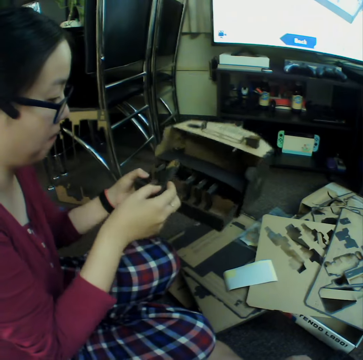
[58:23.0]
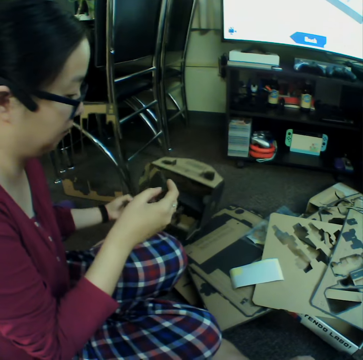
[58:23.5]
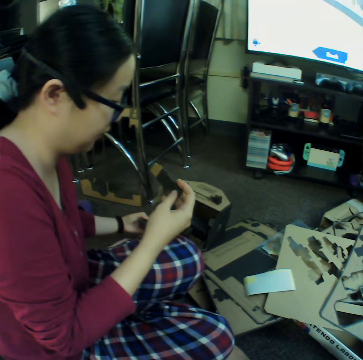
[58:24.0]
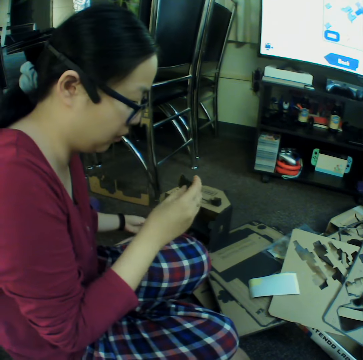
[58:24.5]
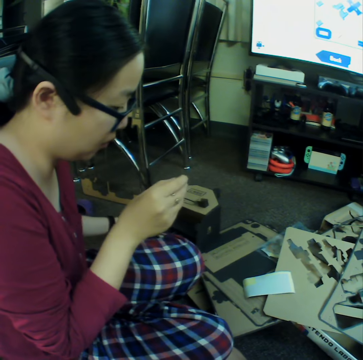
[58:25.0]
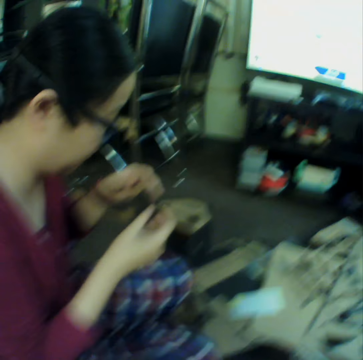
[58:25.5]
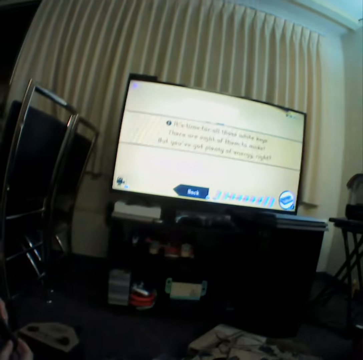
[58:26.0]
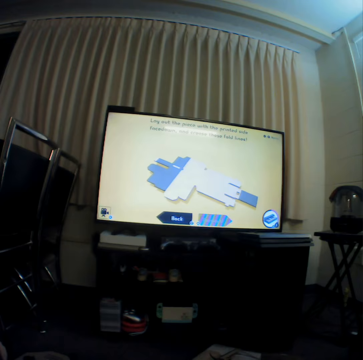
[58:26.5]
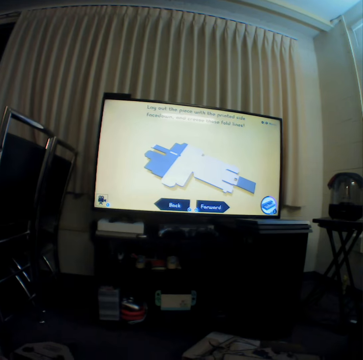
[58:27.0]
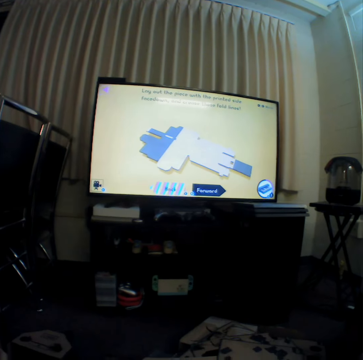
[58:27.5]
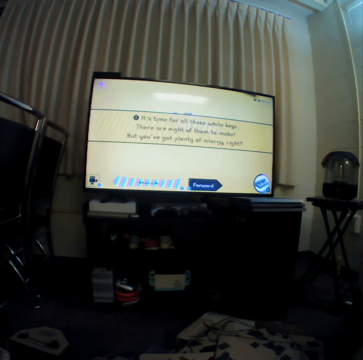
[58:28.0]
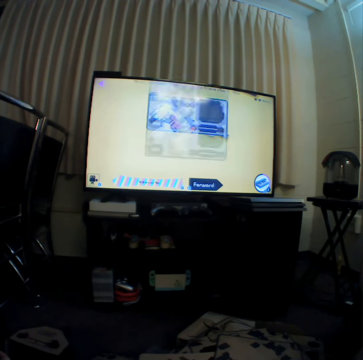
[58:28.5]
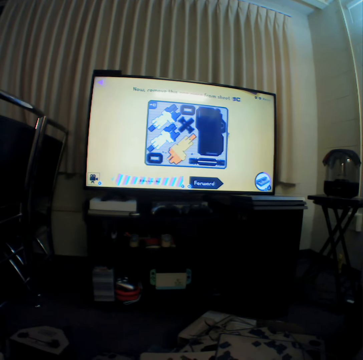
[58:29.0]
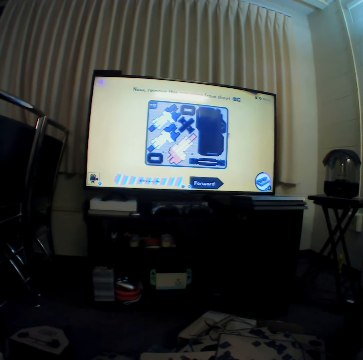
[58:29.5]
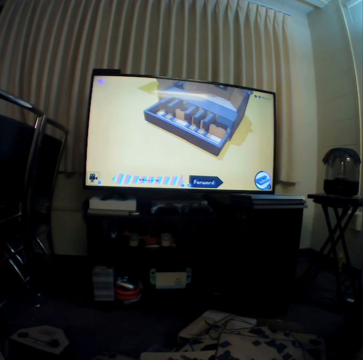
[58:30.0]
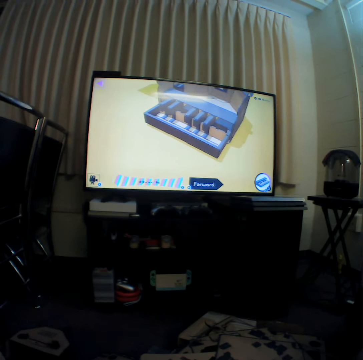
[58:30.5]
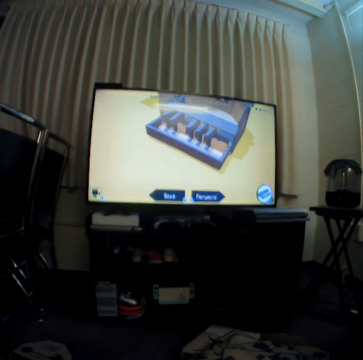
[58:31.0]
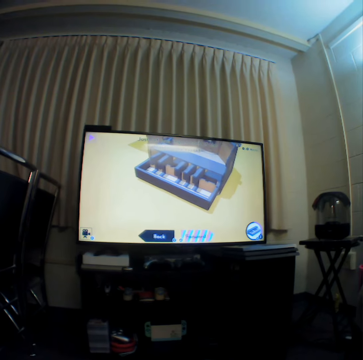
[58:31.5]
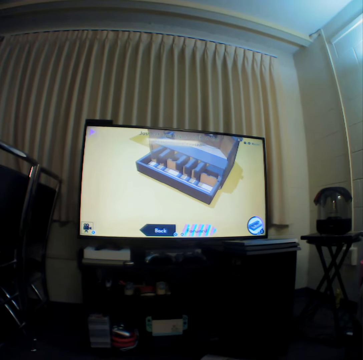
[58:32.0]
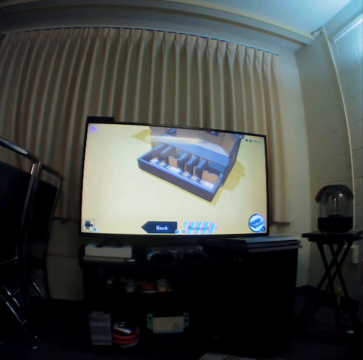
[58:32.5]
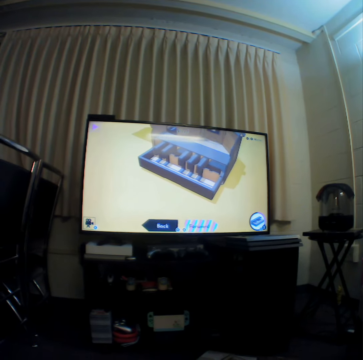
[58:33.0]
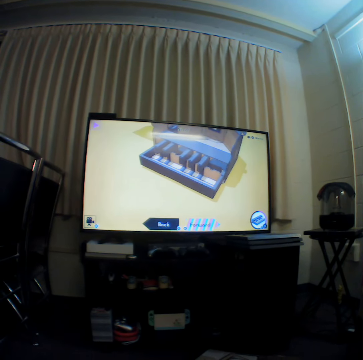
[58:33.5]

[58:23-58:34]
A woman places the box on the carpet and inspects the piece. The camera wearer watches television.

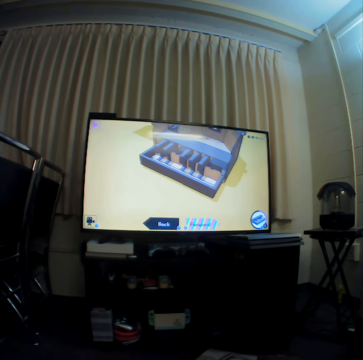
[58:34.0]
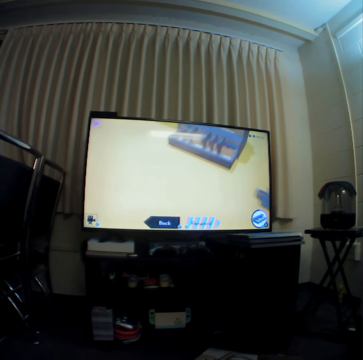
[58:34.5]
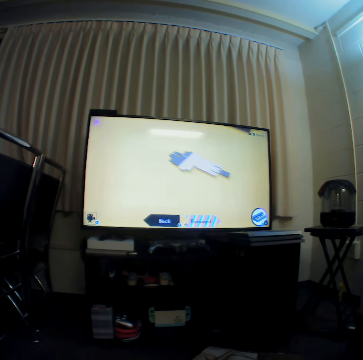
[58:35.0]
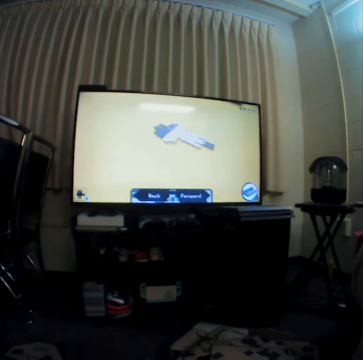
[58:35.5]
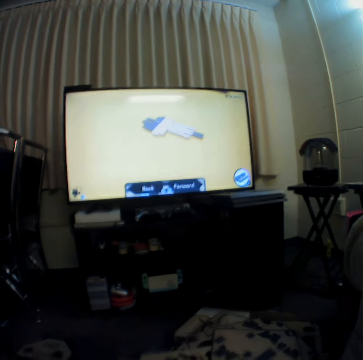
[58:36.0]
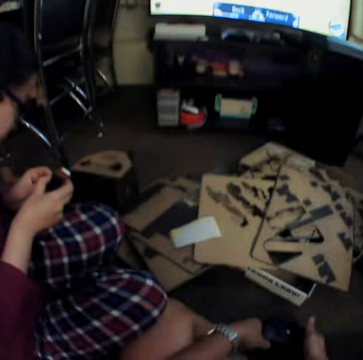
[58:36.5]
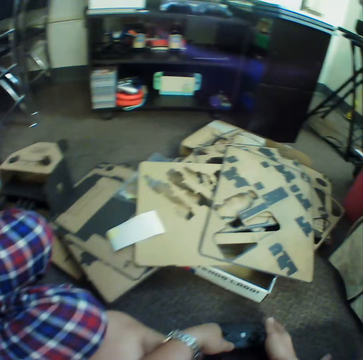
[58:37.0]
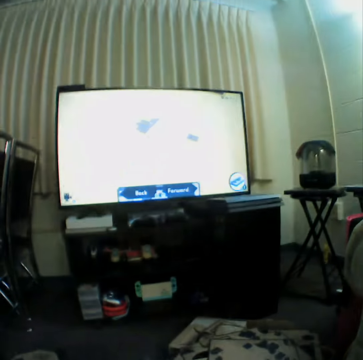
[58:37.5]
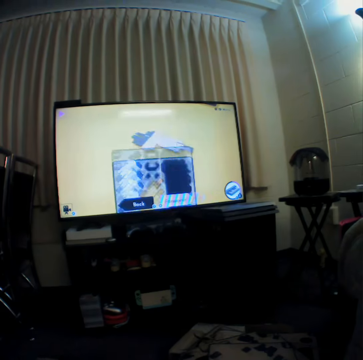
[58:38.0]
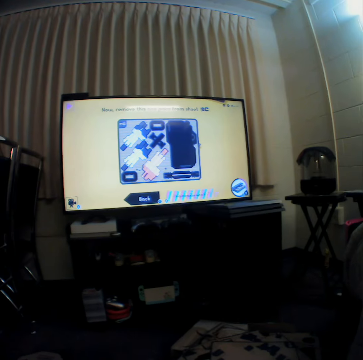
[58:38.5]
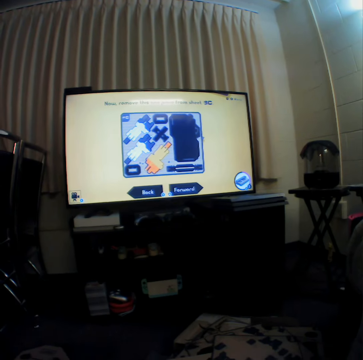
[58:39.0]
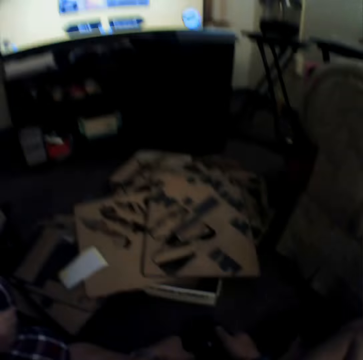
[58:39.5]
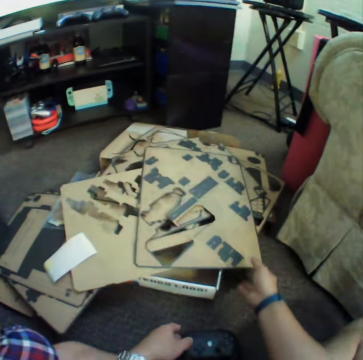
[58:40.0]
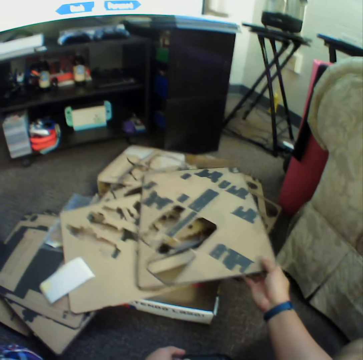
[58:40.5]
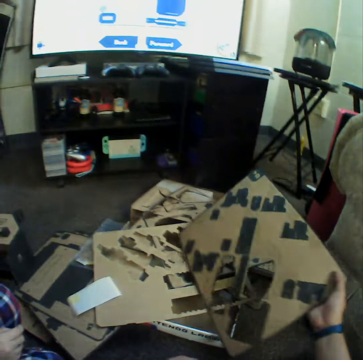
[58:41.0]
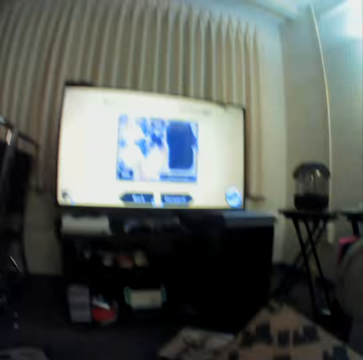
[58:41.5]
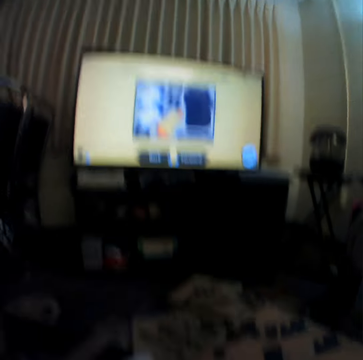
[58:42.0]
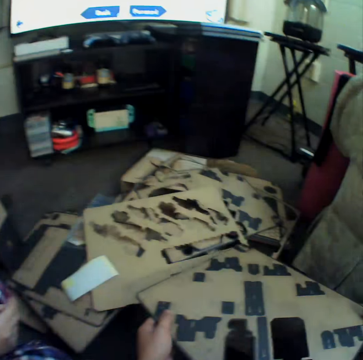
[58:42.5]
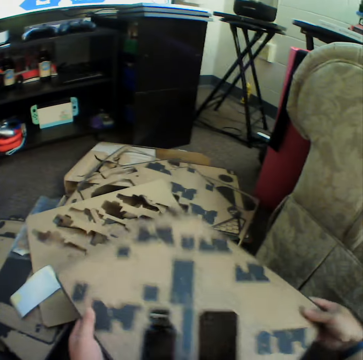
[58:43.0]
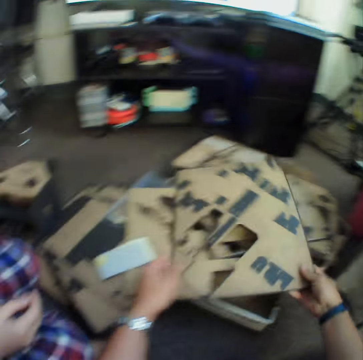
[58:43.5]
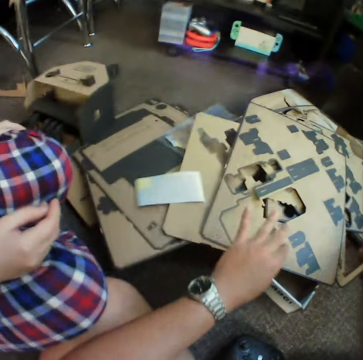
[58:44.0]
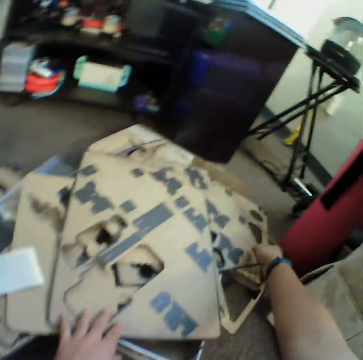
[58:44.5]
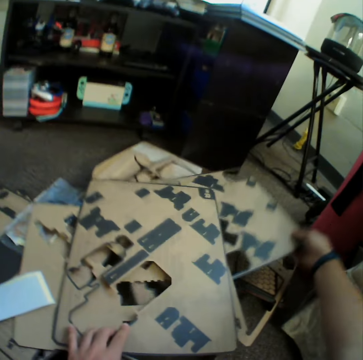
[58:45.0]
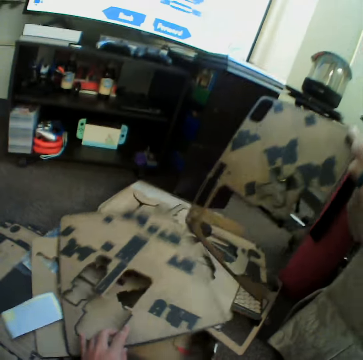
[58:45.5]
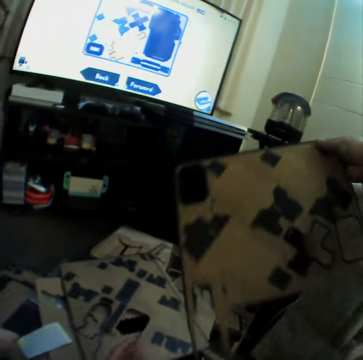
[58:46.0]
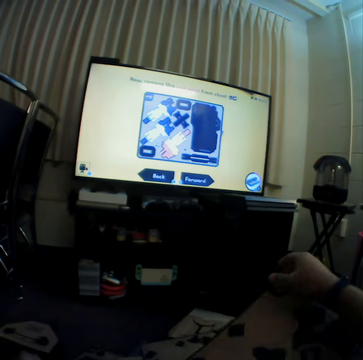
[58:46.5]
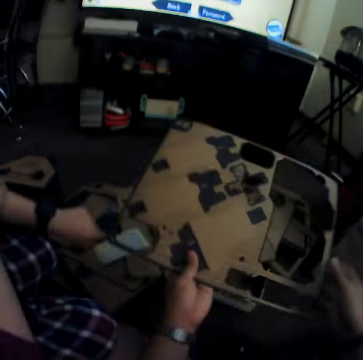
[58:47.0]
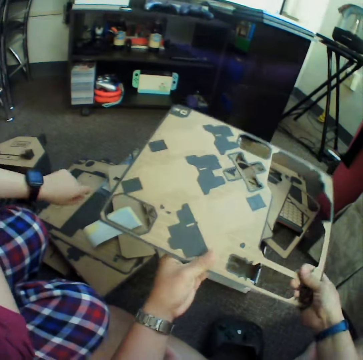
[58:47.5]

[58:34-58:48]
A woman inspects the piece. The camera wearer watches television. They pick up a puzzle board. They watch television. They place the board on the pile. They pick up another board. They pick up the board.

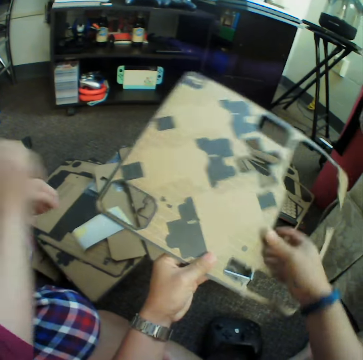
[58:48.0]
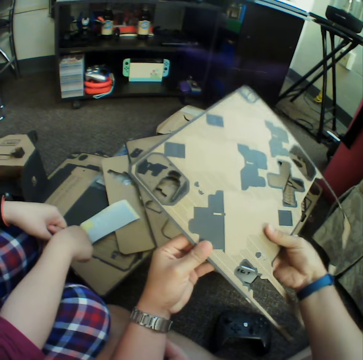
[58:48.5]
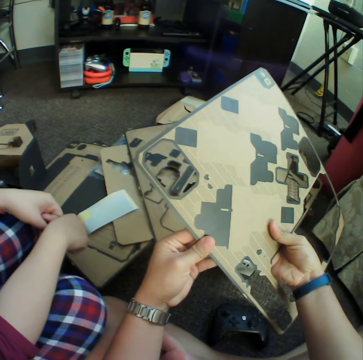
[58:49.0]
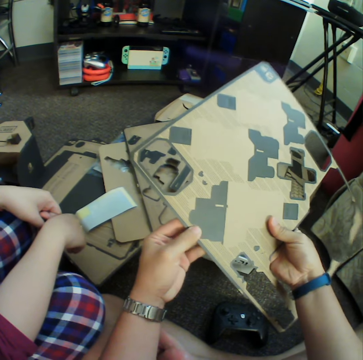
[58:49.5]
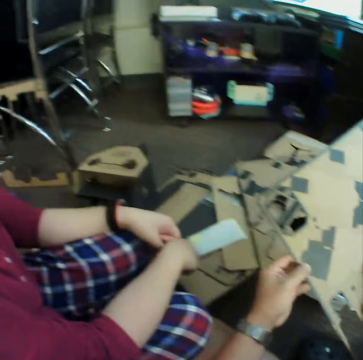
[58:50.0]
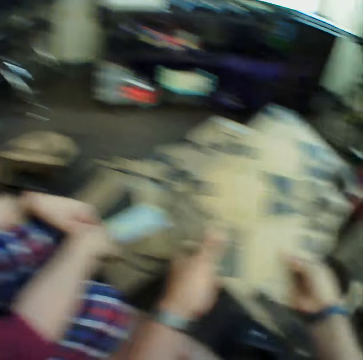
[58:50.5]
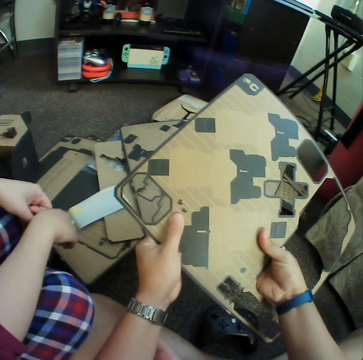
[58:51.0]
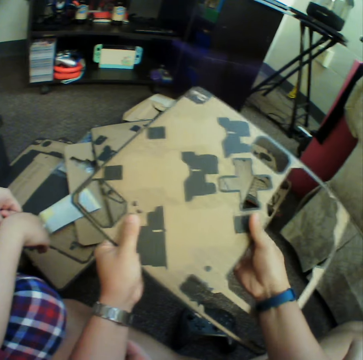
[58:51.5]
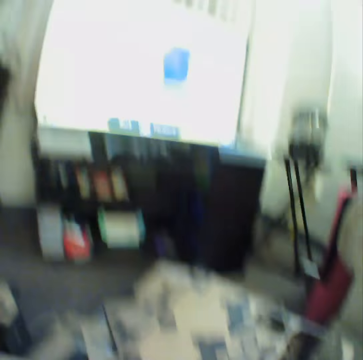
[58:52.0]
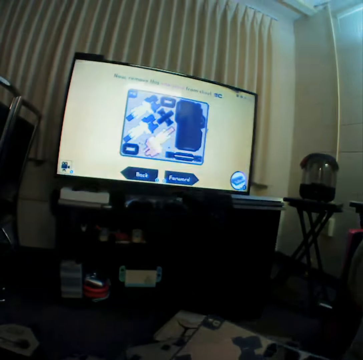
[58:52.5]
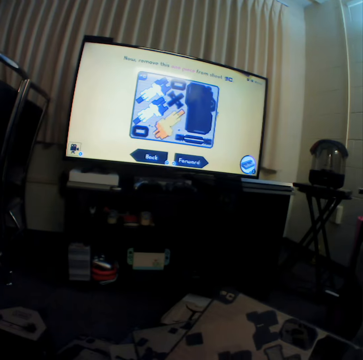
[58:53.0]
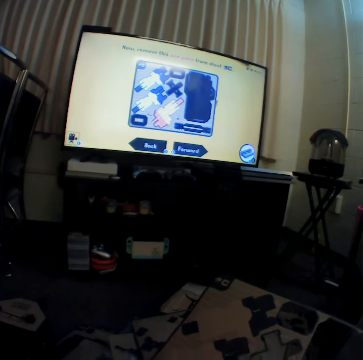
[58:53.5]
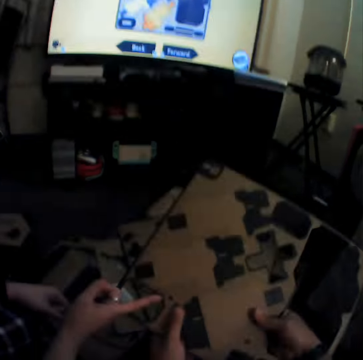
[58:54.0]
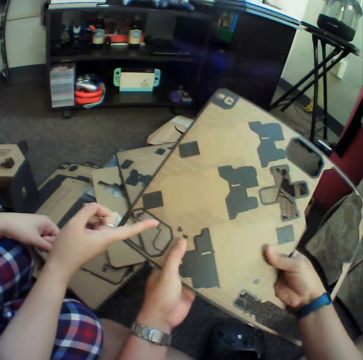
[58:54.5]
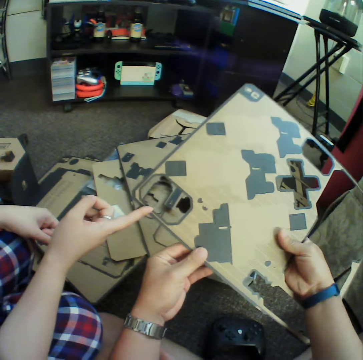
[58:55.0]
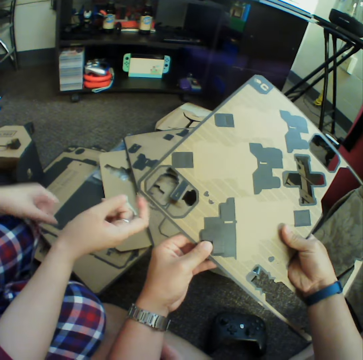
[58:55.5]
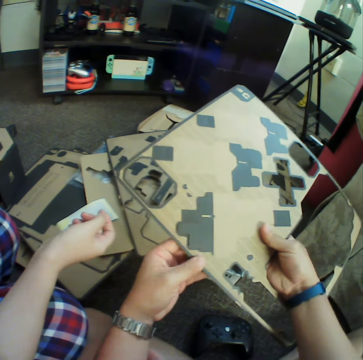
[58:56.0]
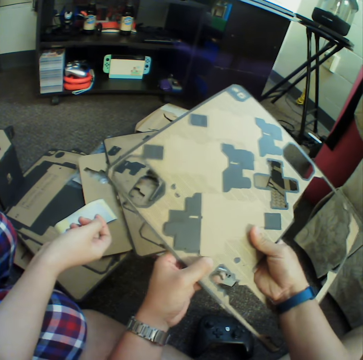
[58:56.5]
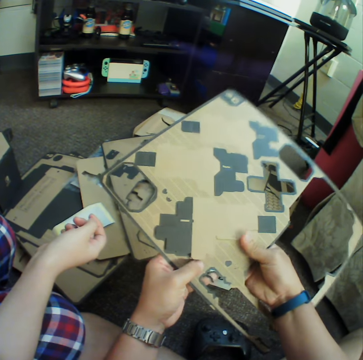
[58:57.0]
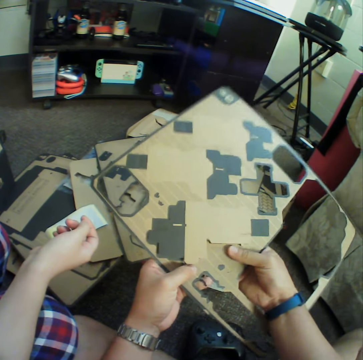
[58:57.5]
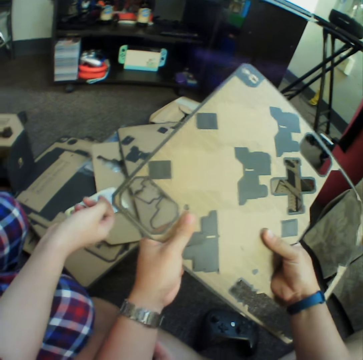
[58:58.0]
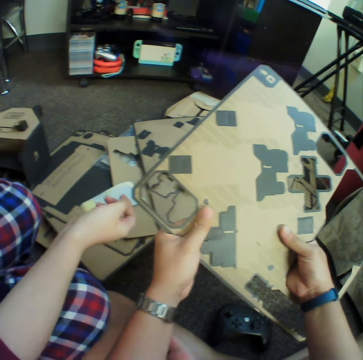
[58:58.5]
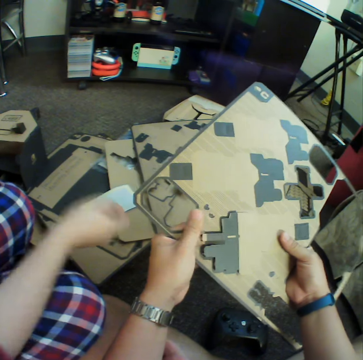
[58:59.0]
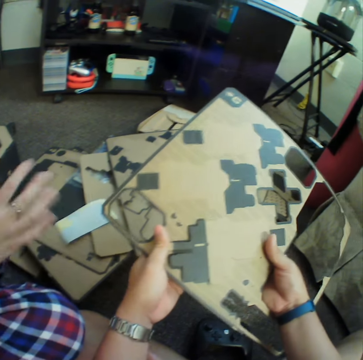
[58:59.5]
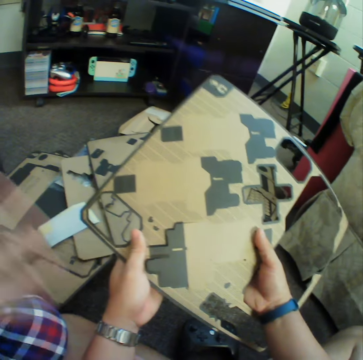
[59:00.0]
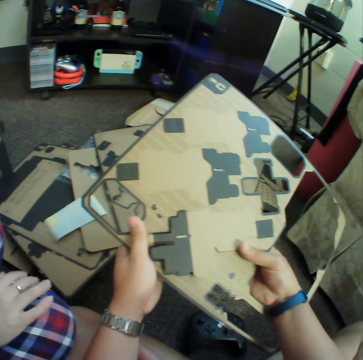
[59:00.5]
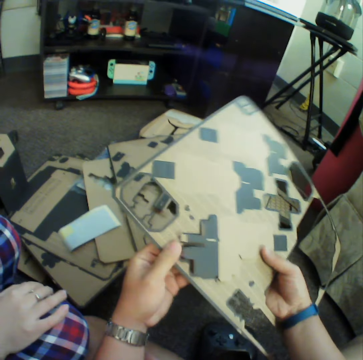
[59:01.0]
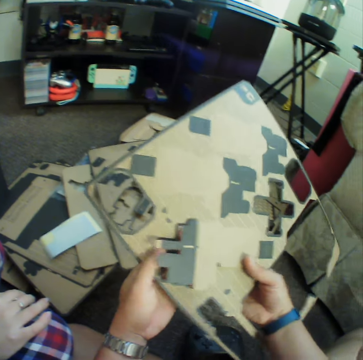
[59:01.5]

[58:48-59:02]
A woman talks to the camera wearer. The camera wearer watches television. They remove the pieces from the board. The woman talks to the camera wearer.
